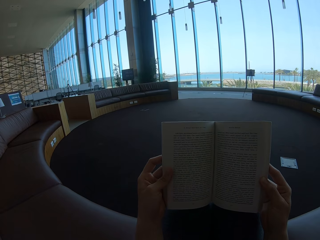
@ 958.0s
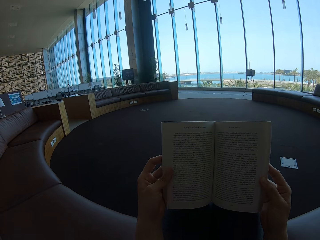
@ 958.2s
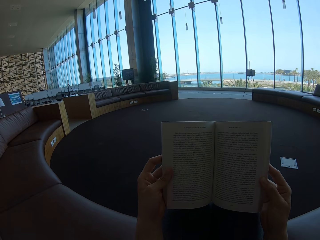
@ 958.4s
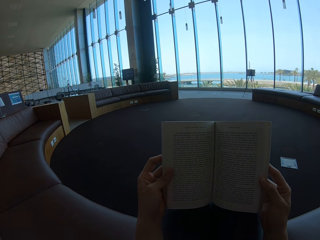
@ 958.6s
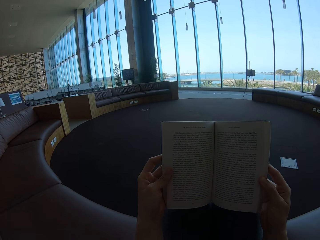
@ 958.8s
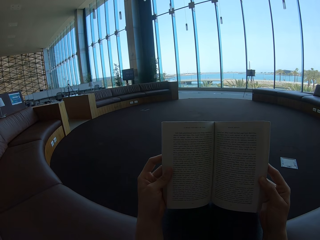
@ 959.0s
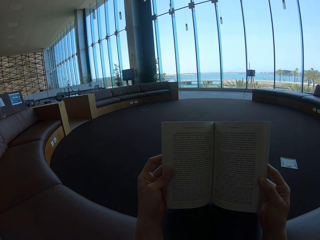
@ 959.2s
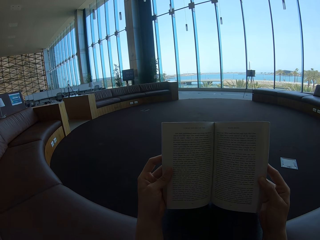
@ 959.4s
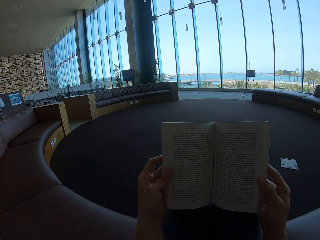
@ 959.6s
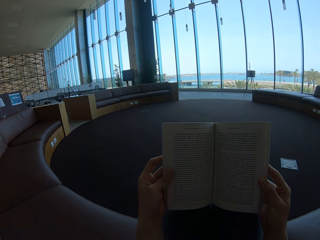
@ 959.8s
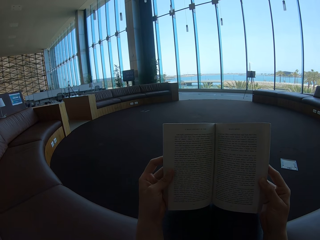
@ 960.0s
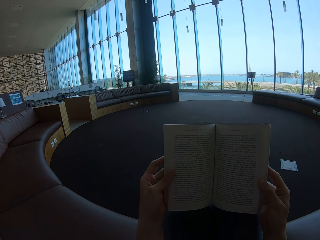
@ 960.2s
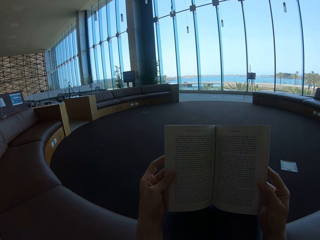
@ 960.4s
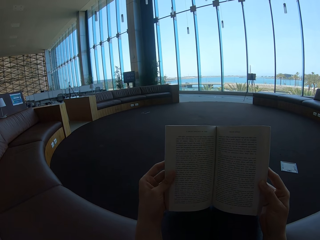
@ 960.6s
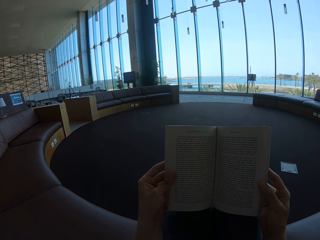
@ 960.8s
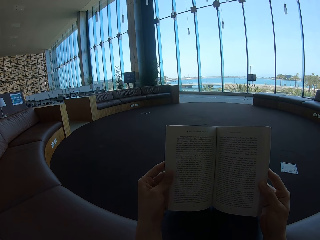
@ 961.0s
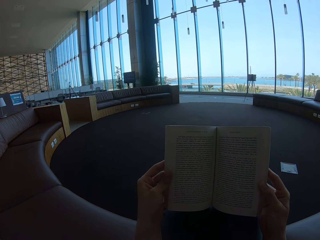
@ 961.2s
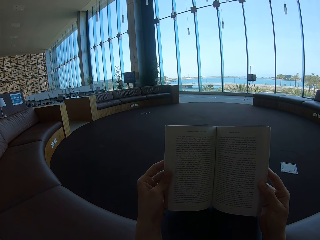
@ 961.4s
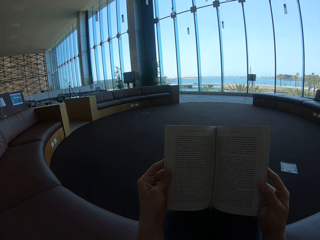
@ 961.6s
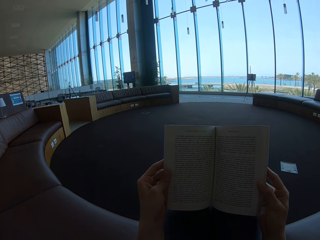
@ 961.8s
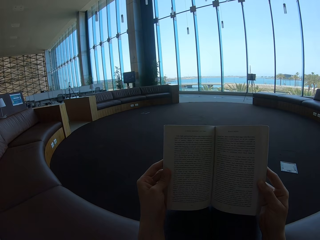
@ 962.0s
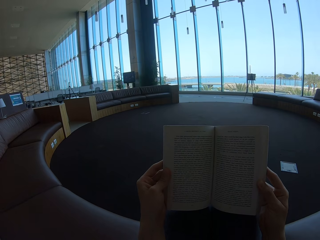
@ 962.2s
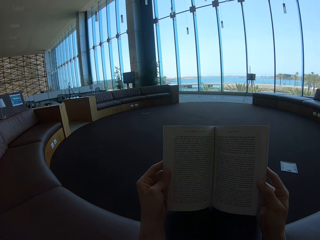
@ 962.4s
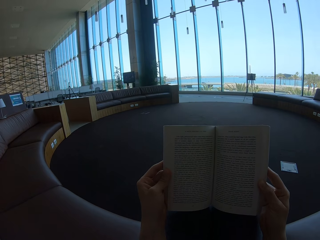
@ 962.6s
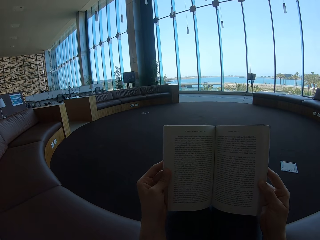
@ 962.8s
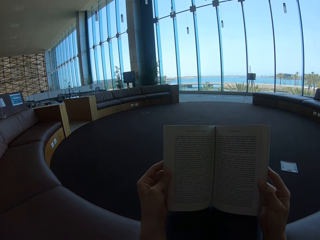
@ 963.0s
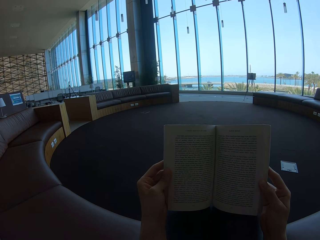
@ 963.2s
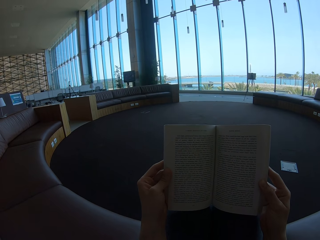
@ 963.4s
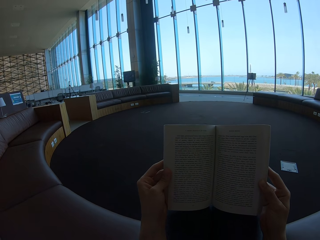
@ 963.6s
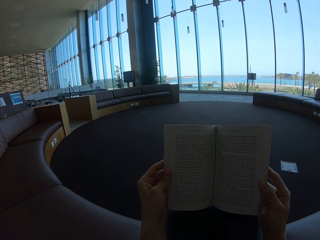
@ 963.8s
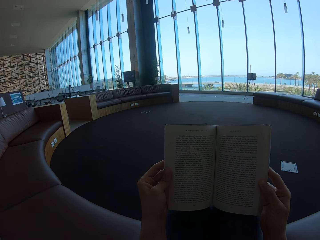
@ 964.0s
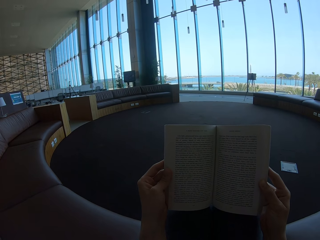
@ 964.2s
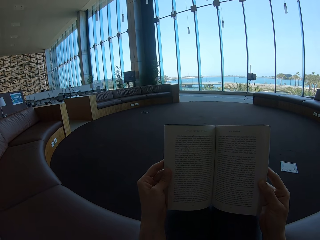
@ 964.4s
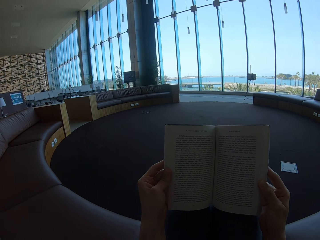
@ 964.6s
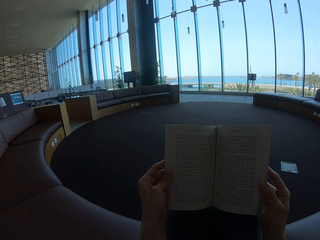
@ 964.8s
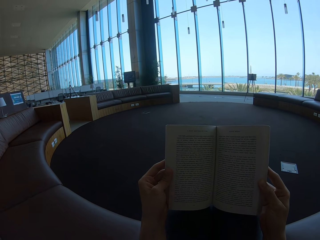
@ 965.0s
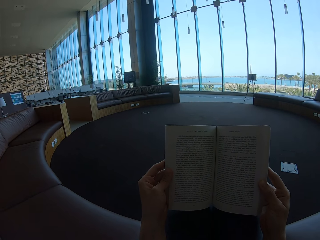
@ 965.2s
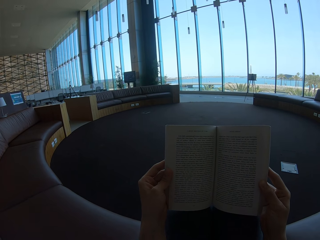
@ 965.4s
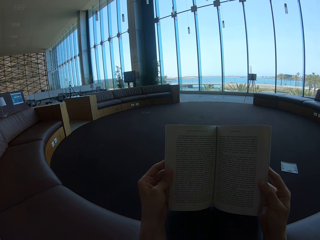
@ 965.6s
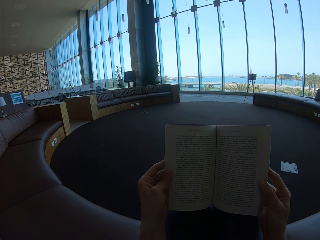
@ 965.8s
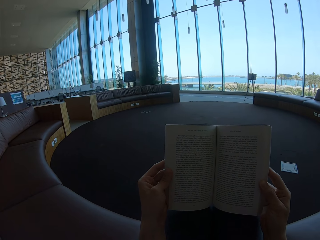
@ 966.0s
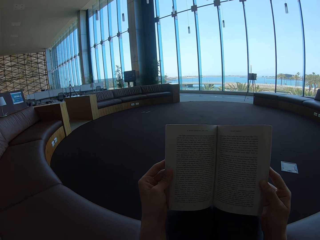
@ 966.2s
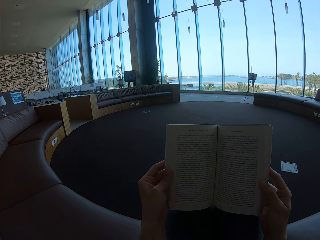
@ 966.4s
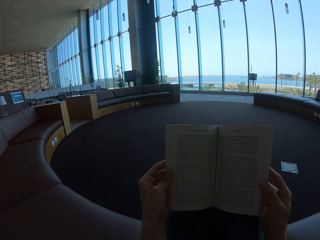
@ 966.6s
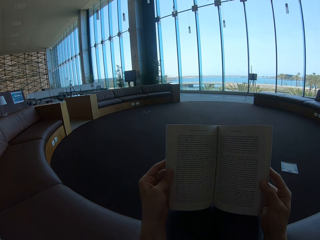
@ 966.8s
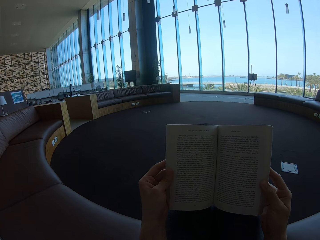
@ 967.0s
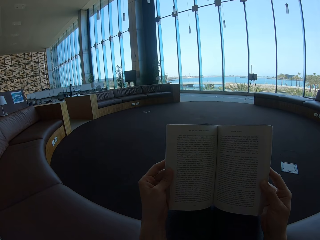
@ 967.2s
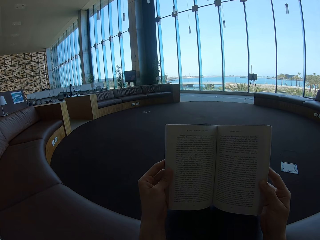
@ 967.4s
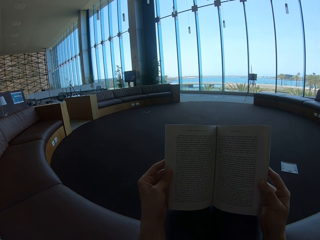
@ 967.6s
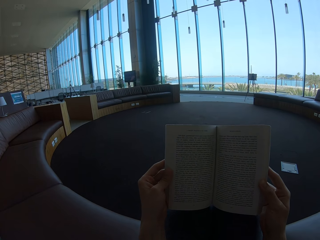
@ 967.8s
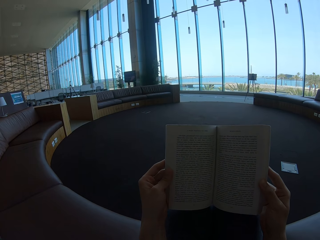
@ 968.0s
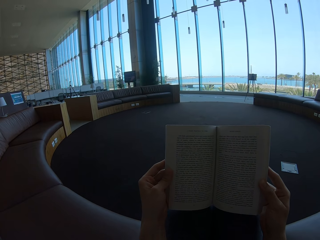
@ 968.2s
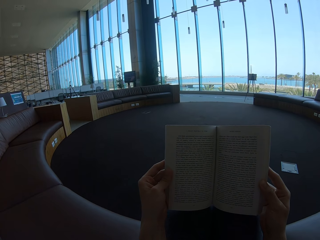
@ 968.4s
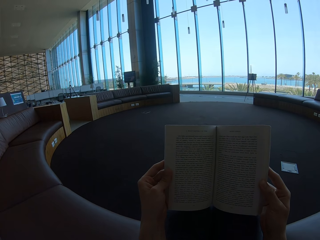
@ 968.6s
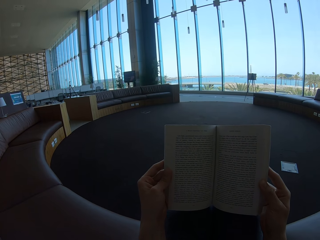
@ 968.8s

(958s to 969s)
The camera wearer reads the story book.

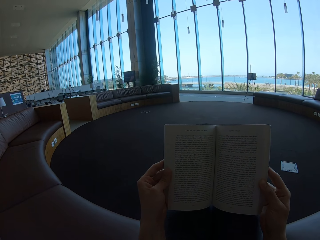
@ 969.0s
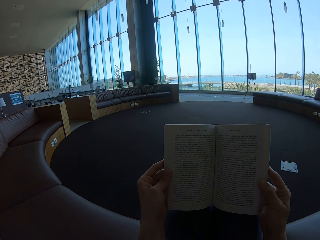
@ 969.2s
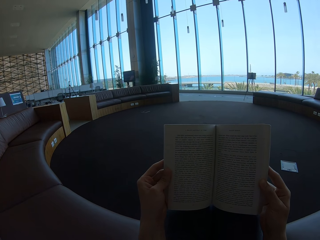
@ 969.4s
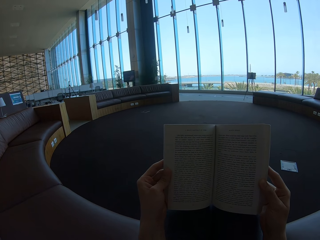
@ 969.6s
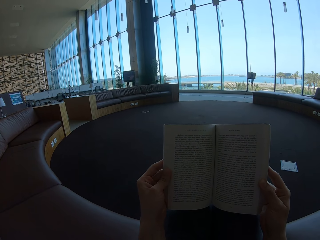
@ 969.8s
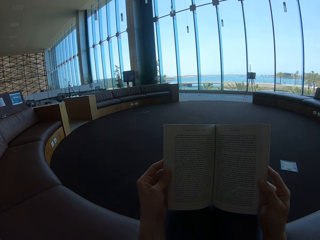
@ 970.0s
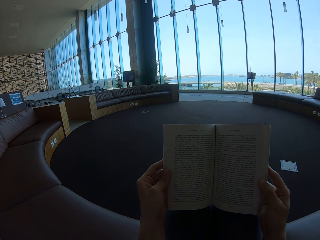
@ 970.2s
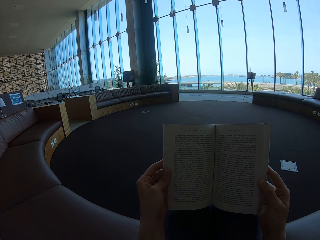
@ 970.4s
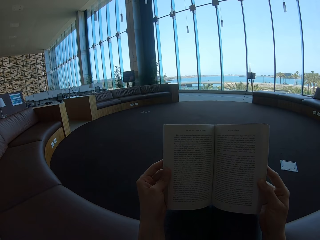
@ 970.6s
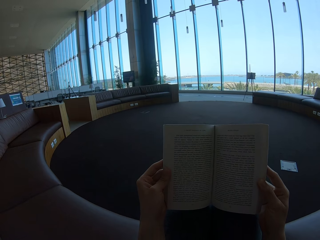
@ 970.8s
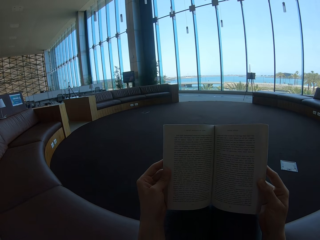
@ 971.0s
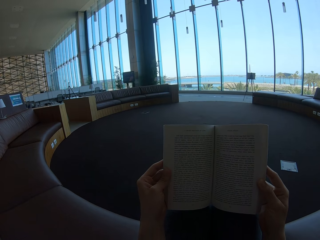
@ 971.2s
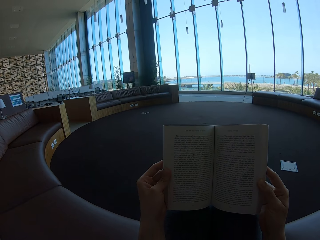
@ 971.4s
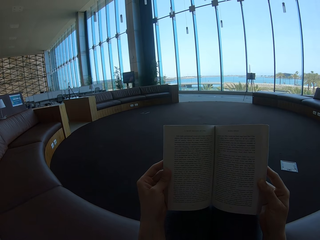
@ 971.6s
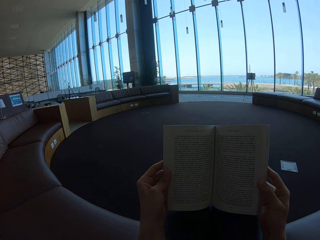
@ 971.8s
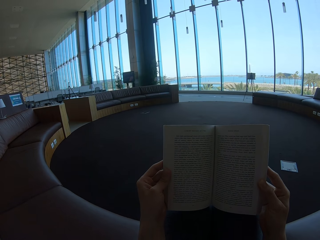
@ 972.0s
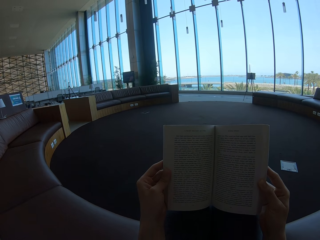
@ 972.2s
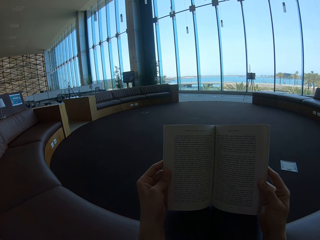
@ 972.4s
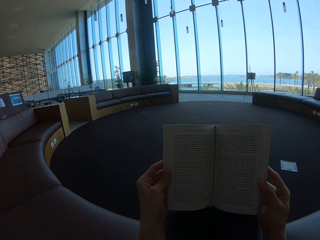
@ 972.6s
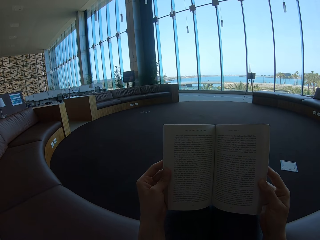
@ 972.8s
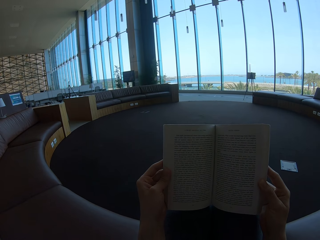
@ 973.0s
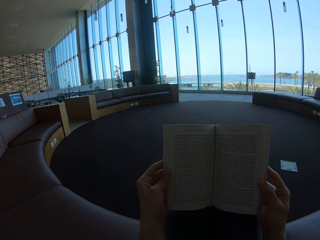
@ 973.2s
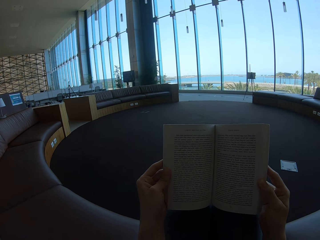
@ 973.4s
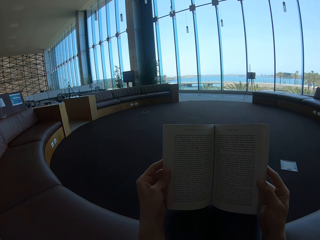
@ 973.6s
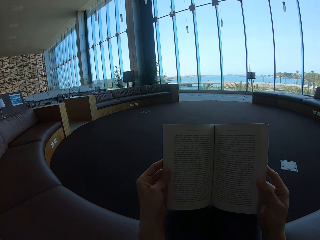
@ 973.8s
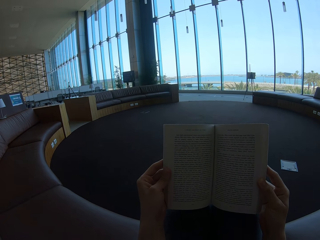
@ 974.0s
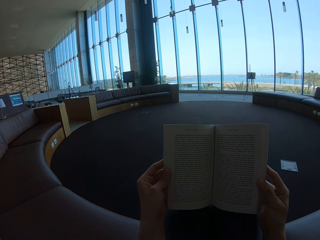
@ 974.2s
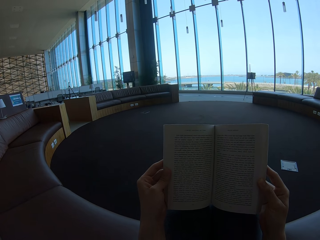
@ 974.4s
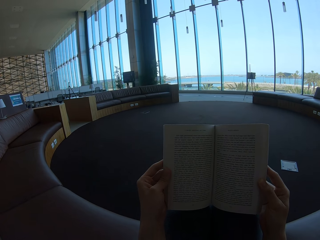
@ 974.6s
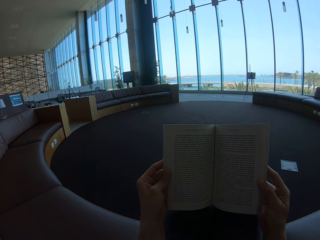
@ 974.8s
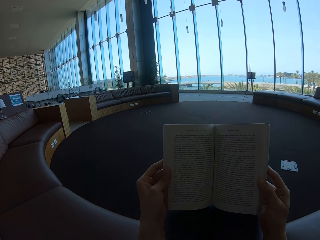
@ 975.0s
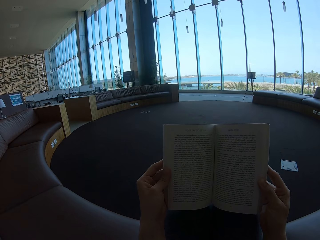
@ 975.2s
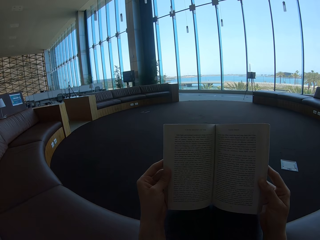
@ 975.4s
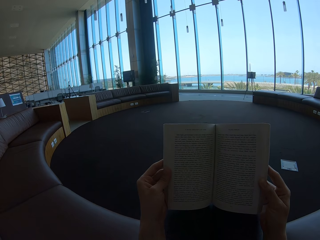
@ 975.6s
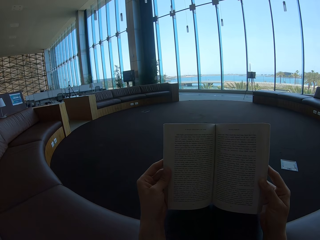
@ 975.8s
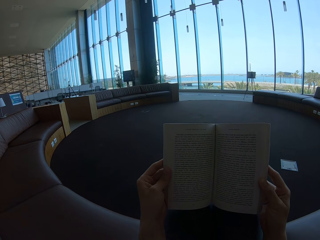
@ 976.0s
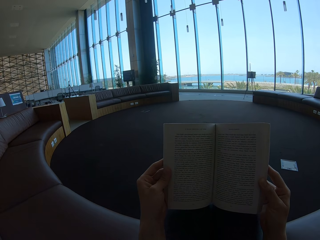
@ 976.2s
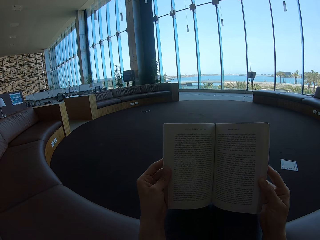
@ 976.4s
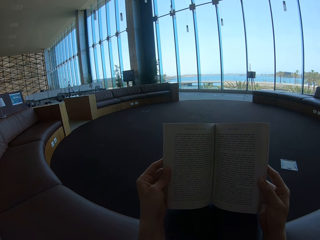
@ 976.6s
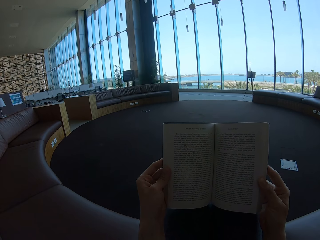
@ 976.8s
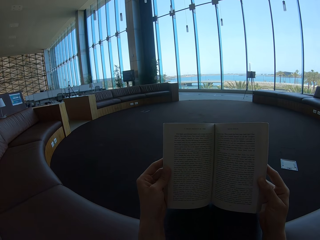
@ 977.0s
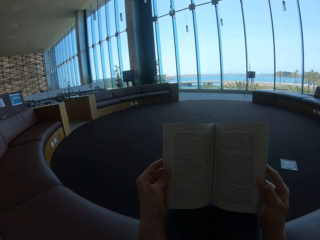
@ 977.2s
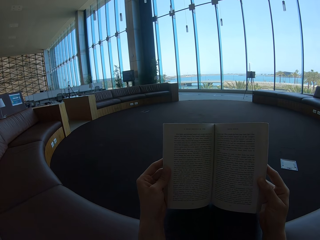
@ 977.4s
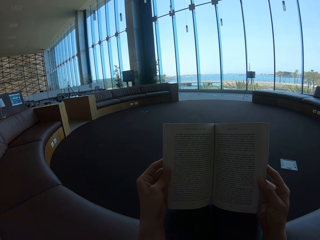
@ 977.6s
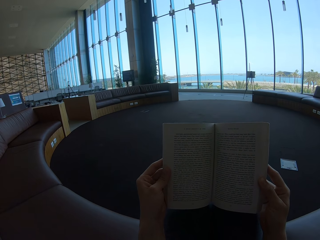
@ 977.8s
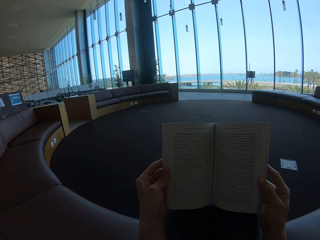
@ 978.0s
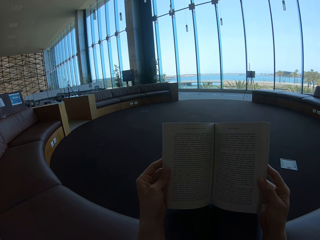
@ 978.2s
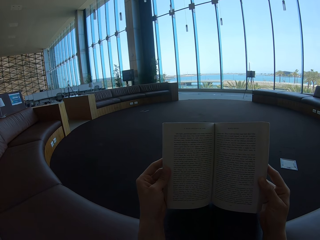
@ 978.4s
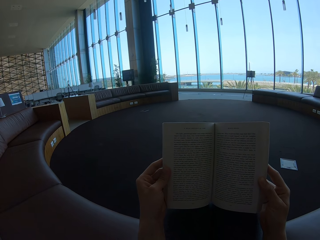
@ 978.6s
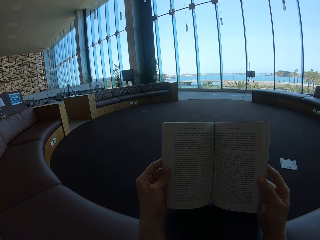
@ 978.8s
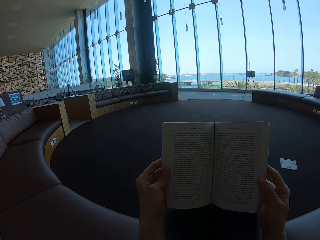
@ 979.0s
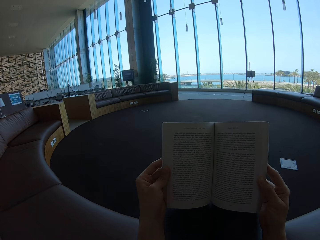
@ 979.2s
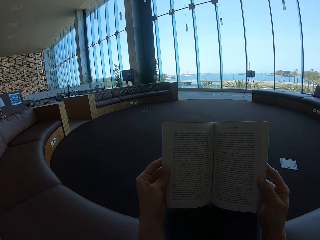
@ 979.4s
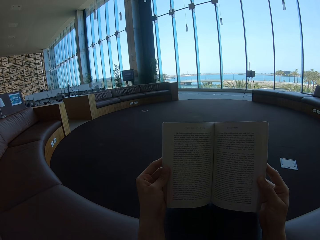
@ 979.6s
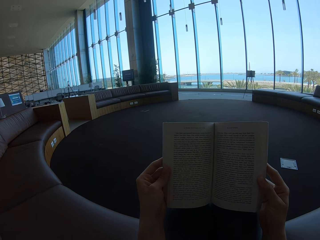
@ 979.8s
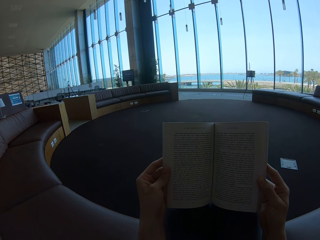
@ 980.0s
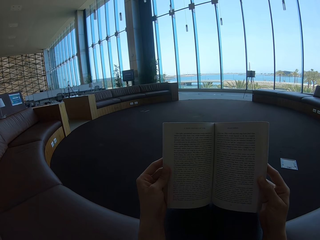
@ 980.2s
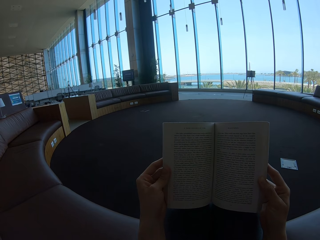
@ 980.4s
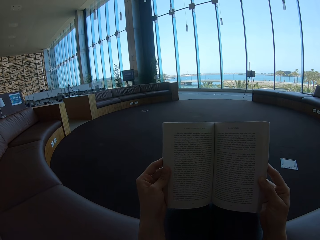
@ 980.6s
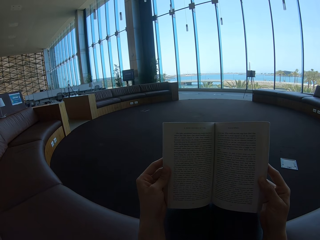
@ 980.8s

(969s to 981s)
The camera wearer reads the story book.
